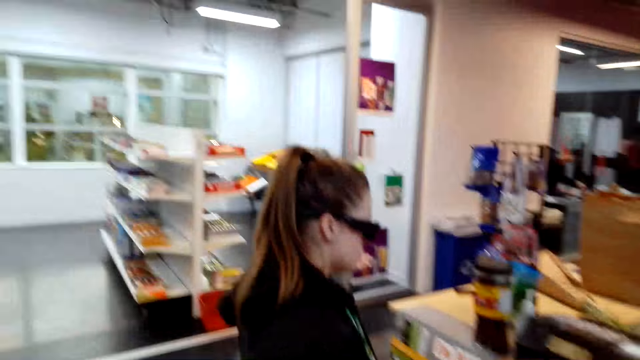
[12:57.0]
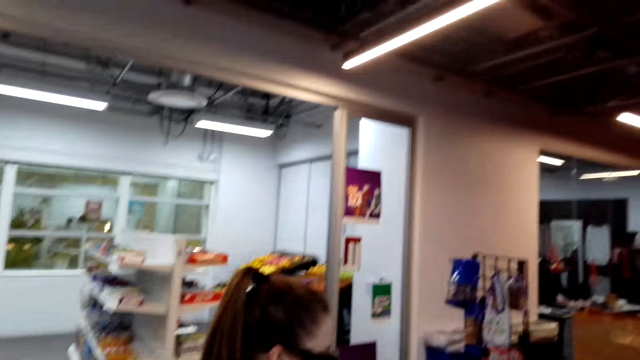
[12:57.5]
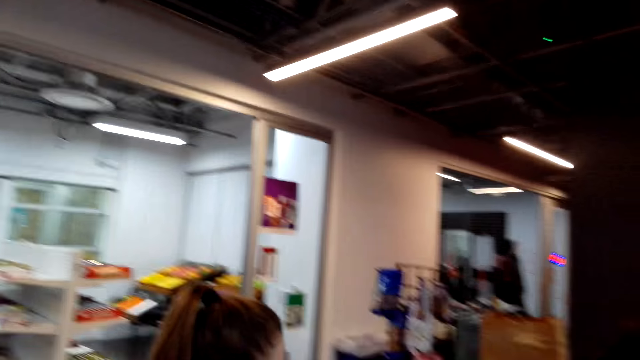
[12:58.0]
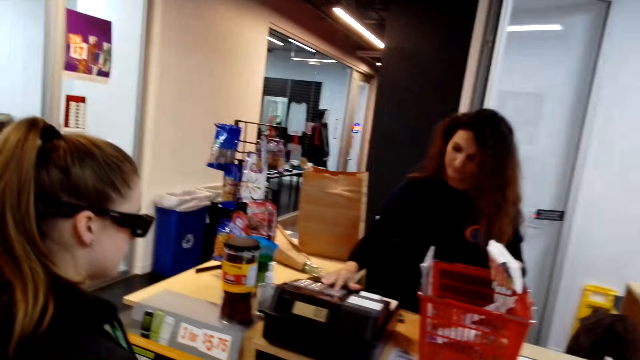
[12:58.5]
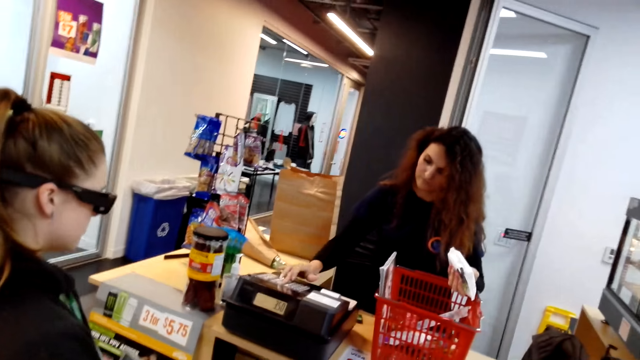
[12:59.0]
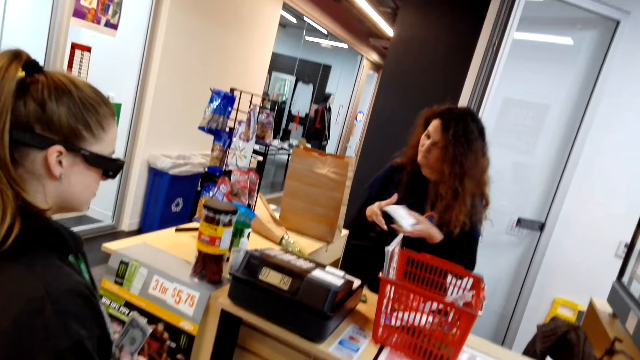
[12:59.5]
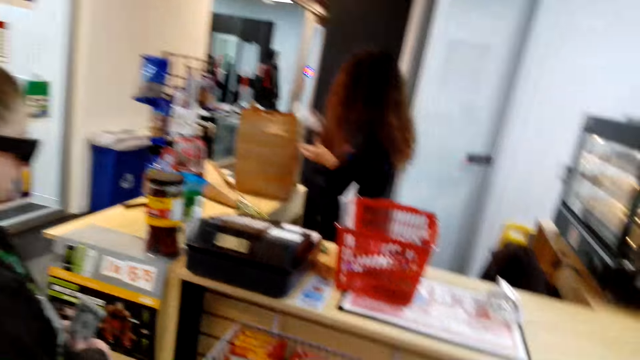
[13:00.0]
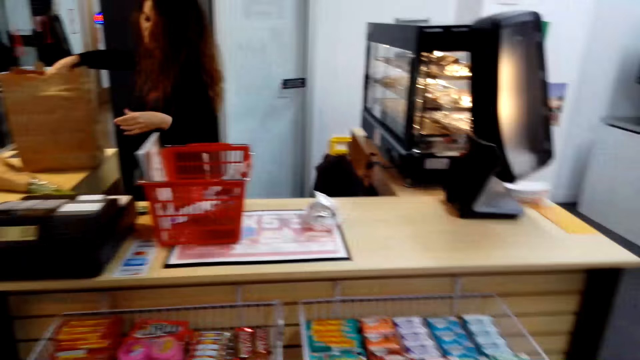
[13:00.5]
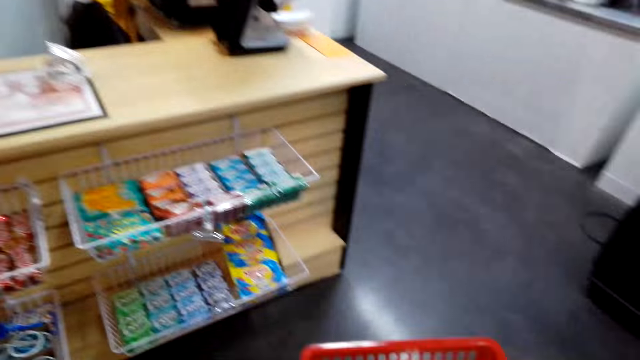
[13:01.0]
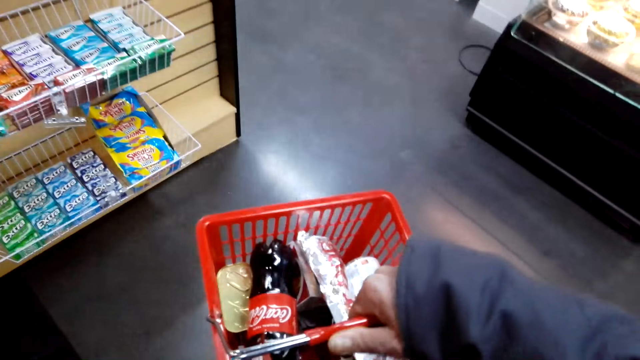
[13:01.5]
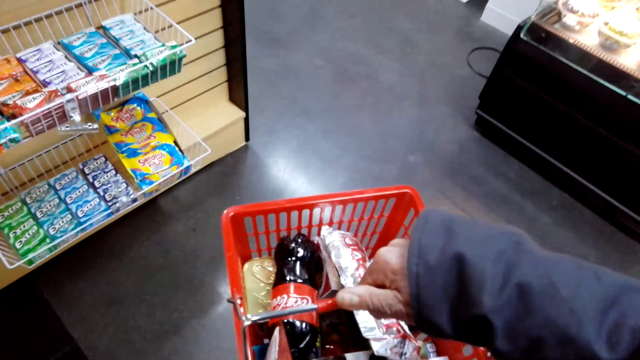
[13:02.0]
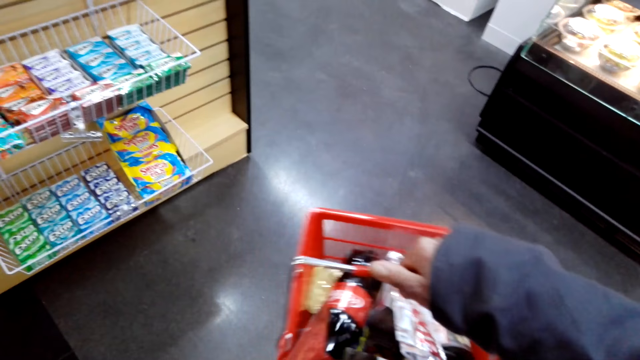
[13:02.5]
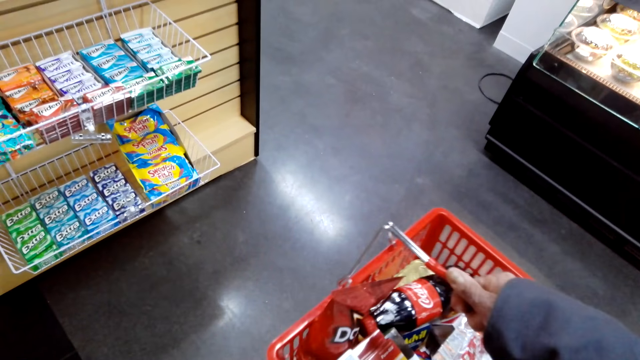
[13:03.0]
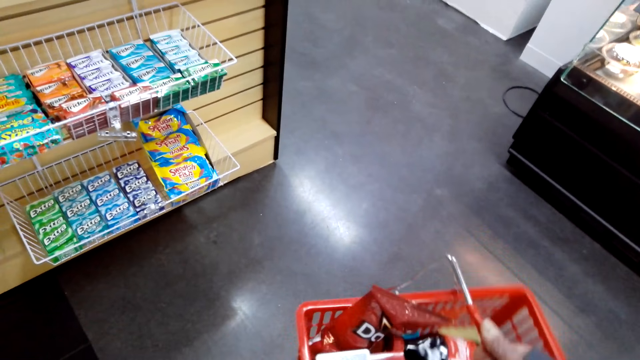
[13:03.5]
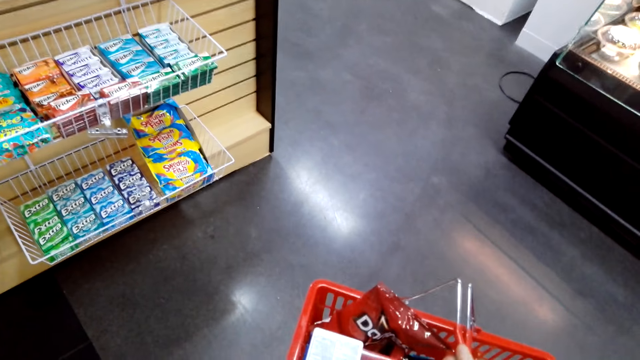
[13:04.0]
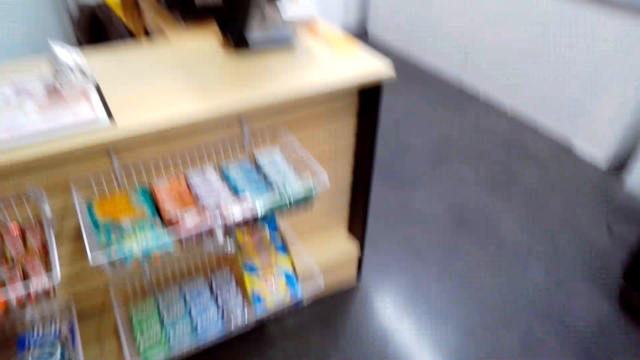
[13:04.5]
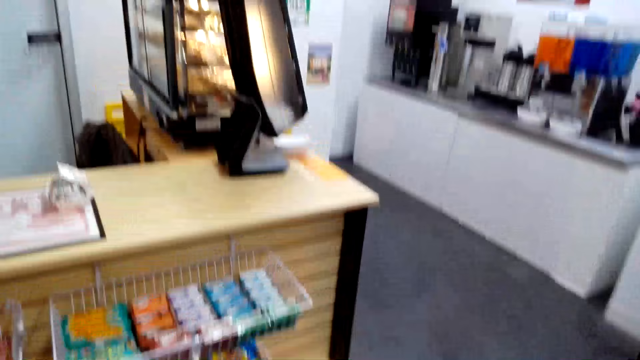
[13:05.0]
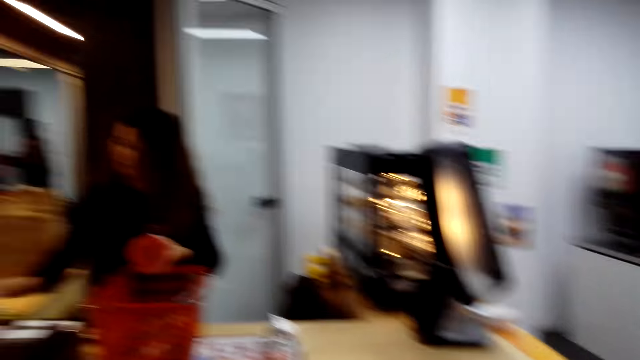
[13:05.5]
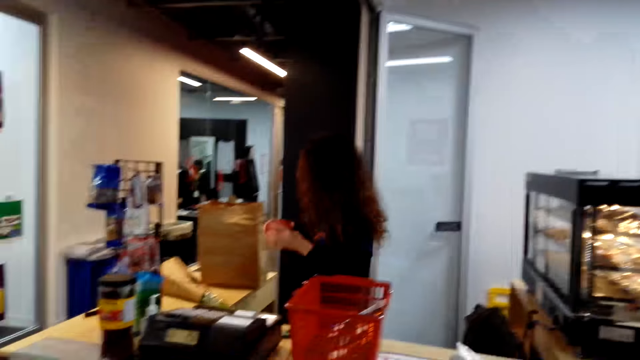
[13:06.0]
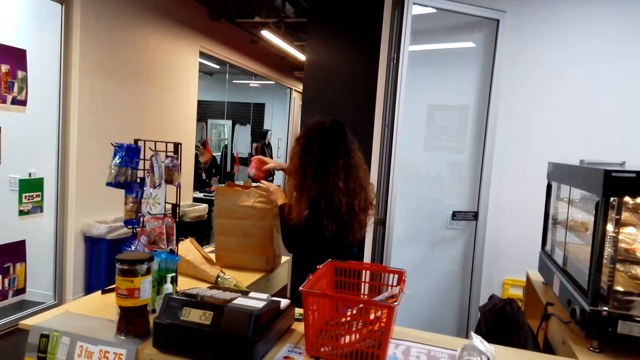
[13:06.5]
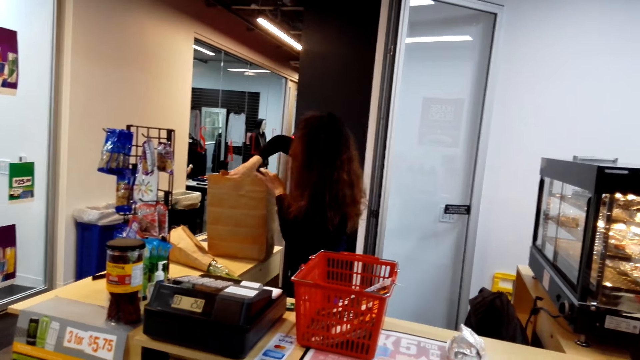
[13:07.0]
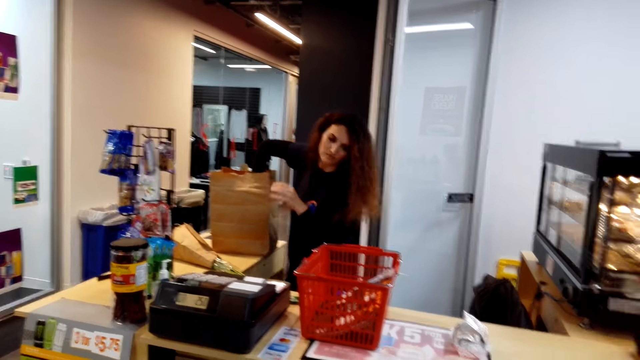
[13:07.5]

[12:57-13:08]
A lady stands at the counter. The camera wearer looks around. Another lady picks something from a shopping basket and keys in at the cash register. The other lady checks the items and puts something in a khaki shopping bag. The camera wearer looks around. They hold the shopping basket at the counter. The other lady holds something at the counter and puts something in the khaki shopping bag.

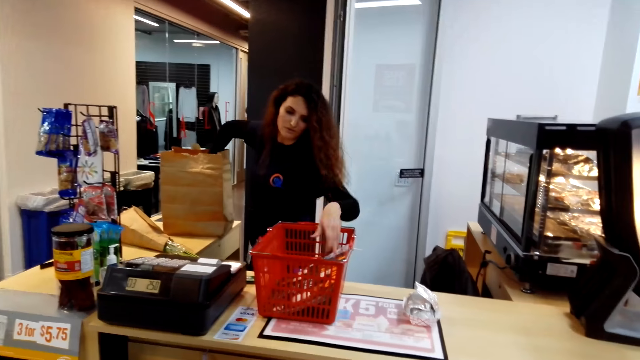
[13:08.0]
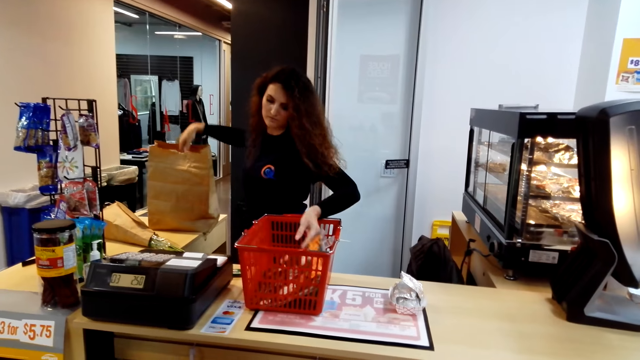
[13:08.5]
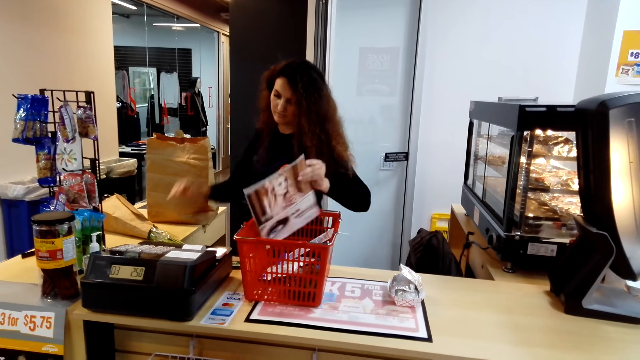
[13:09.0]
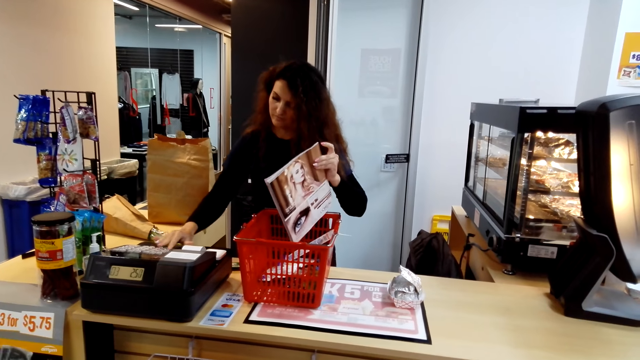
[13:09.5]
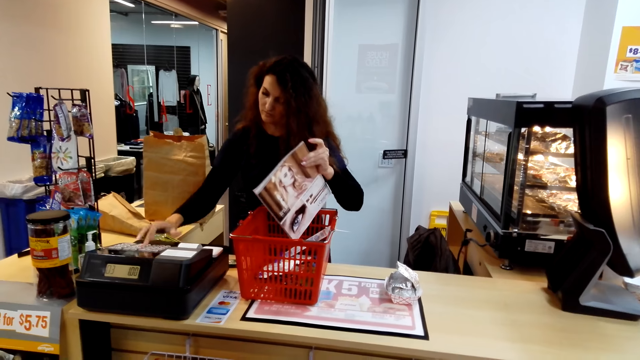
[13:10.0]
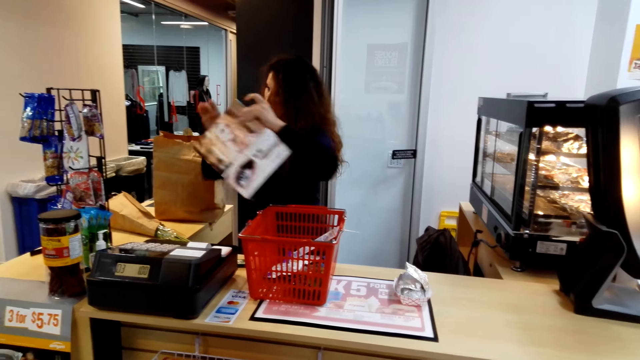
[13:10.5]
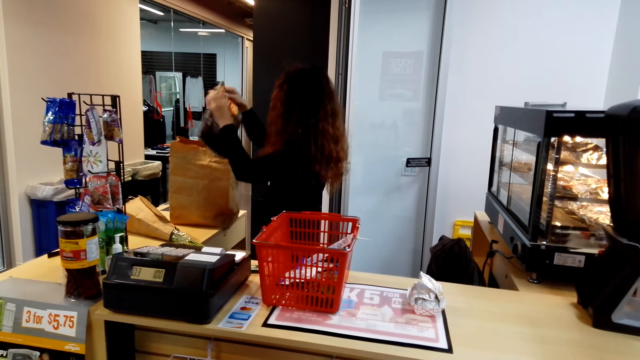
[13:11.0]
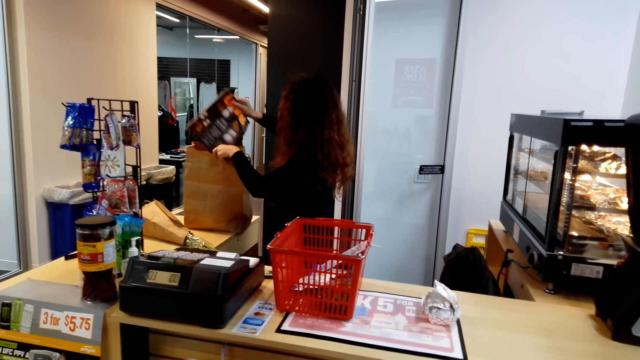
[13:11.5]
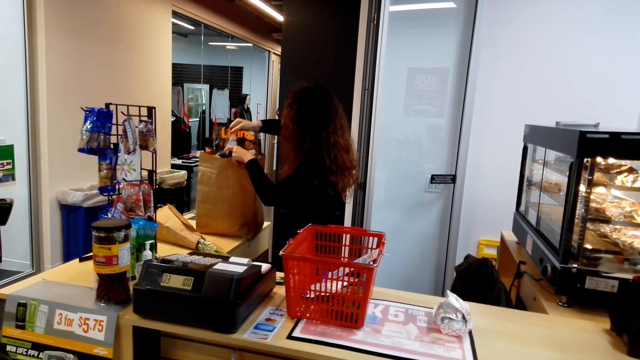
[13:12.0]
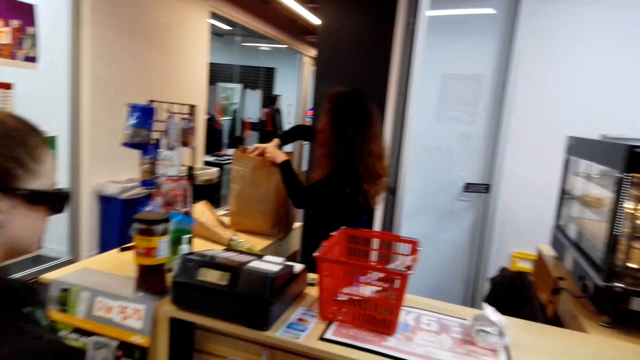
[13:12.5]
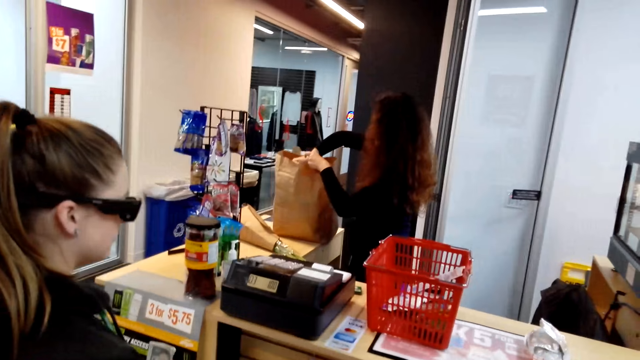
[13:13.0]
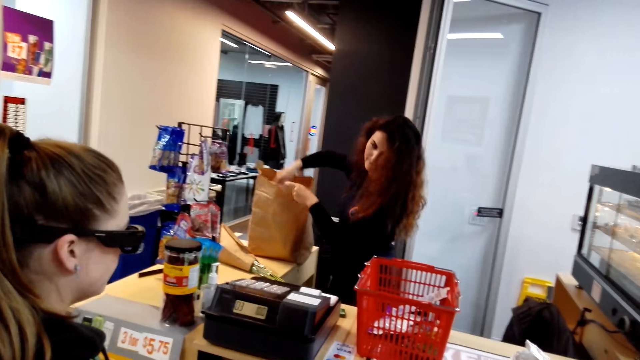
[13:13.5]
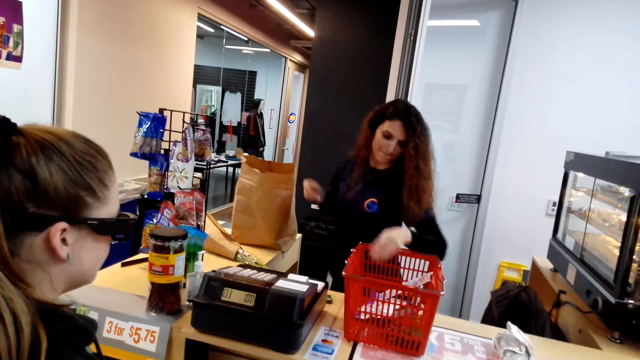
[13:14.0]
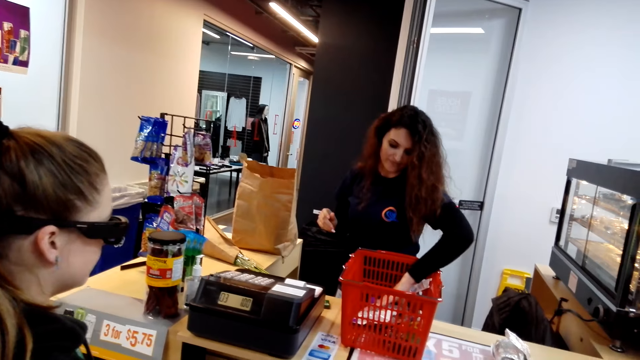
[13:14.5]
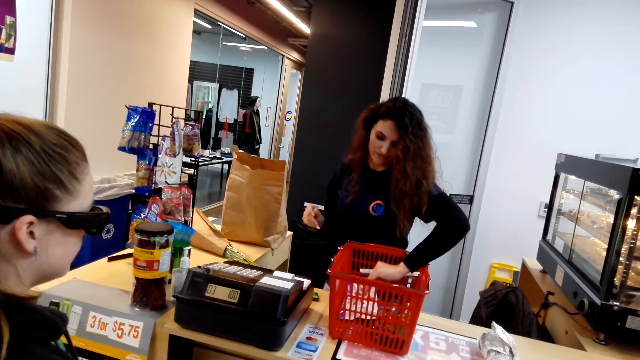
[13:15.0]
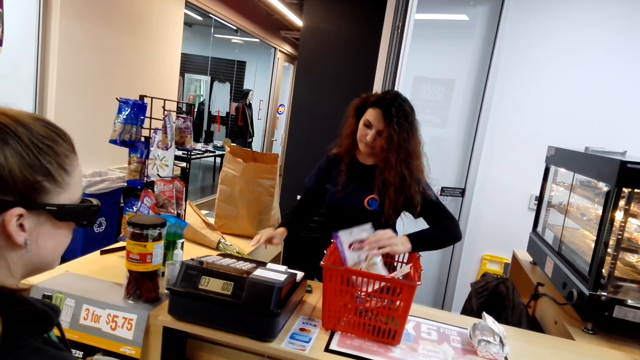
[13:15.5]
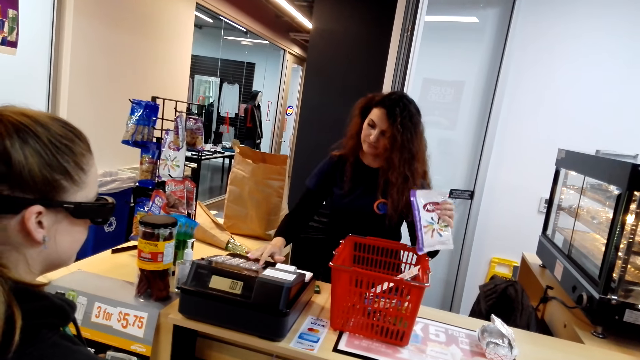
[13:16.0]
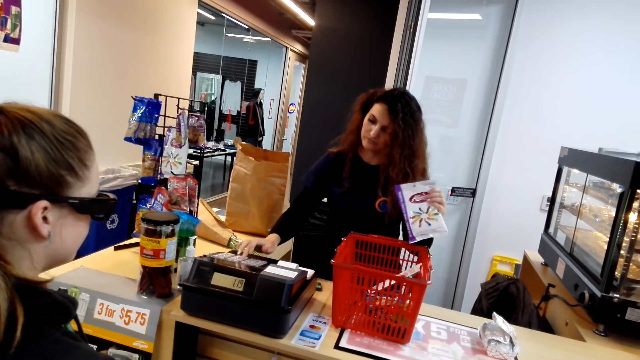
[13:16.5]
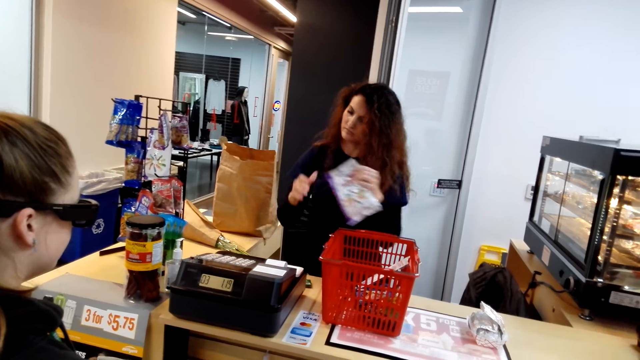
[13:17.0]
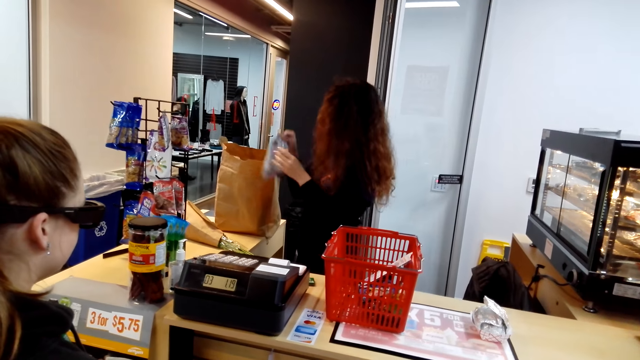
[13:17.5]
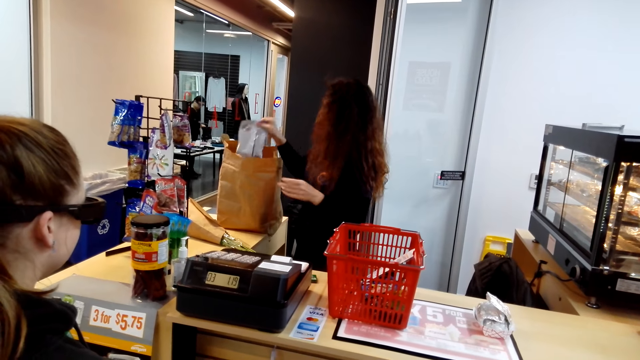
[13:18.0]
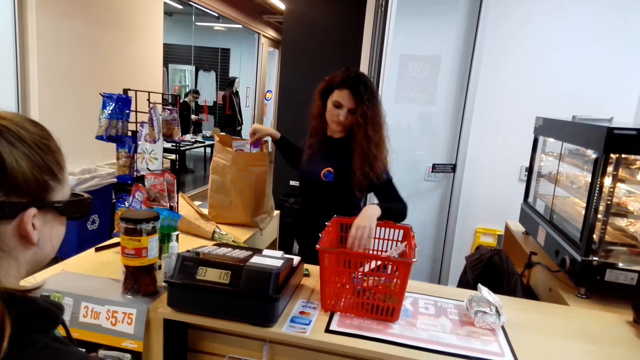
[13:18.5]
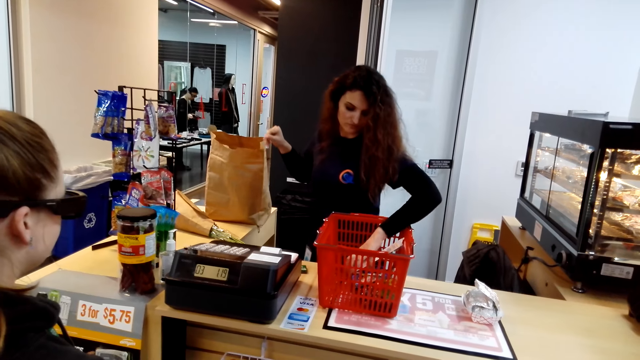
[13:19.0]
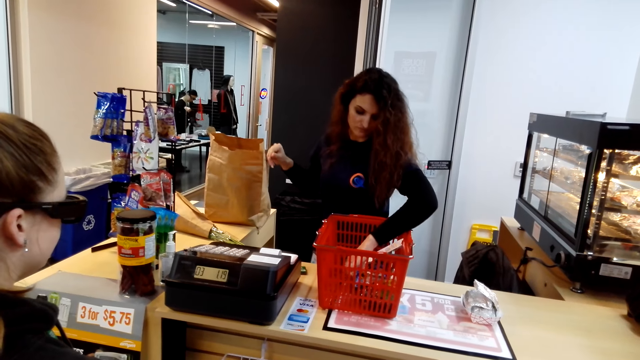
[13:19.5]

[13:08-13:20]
A lady picks a magazine from a shopping basket. The lady checks the items and keys in at the cash register. The lady puts the magazine in the khaki shopping bag. The lady picks a pack of something from the shopping basket, checks the items, keys in at the cash register and puts the pack of something in the khaki shopping bag.
